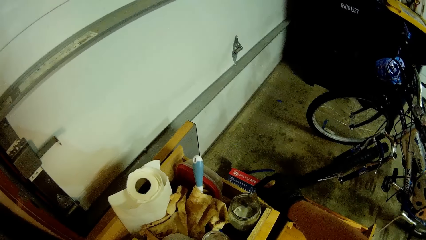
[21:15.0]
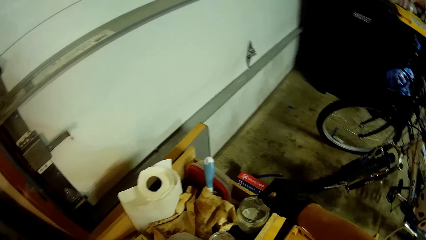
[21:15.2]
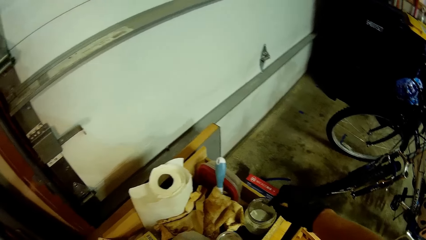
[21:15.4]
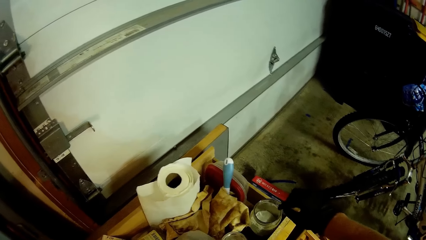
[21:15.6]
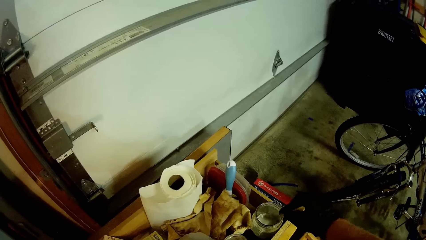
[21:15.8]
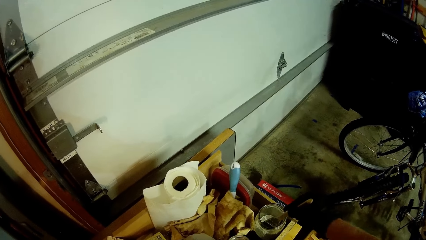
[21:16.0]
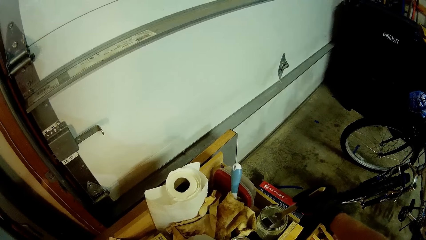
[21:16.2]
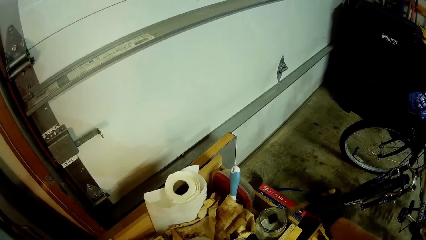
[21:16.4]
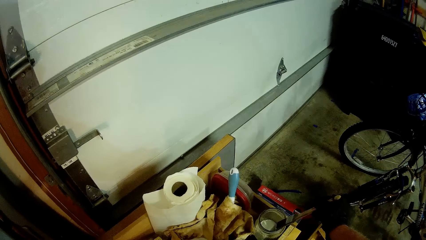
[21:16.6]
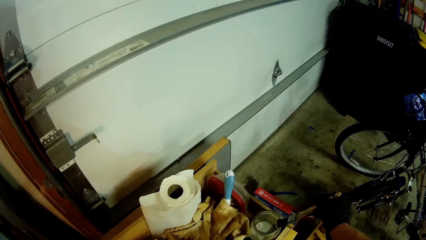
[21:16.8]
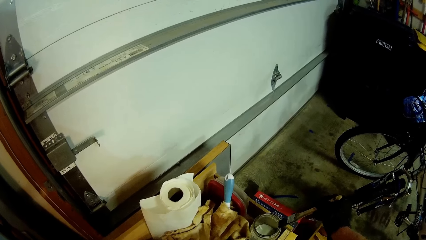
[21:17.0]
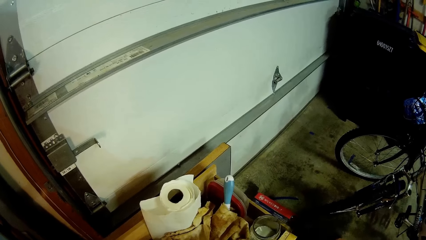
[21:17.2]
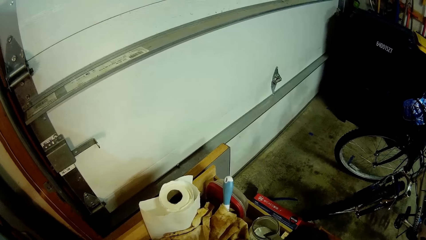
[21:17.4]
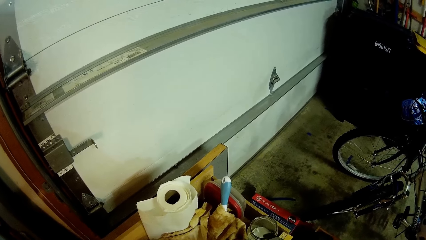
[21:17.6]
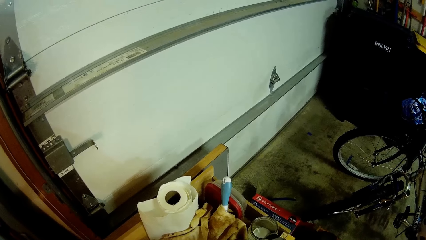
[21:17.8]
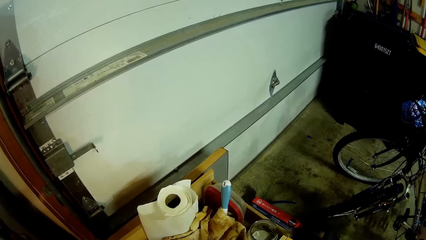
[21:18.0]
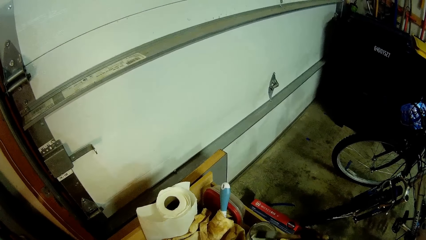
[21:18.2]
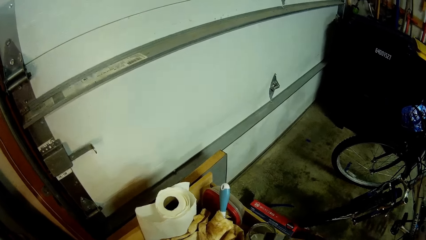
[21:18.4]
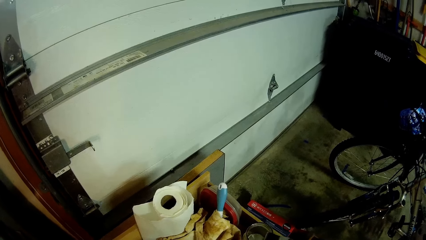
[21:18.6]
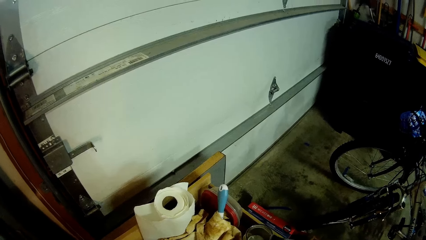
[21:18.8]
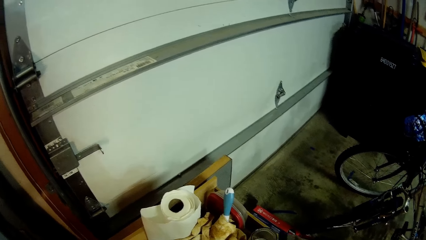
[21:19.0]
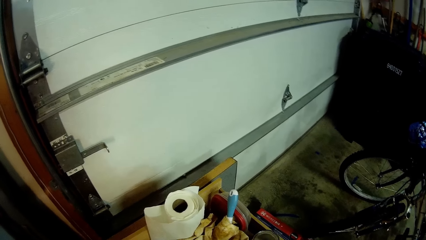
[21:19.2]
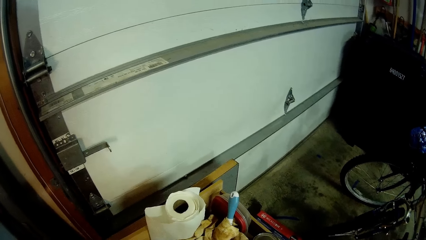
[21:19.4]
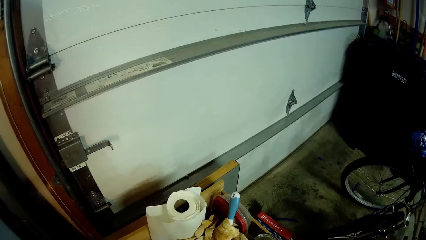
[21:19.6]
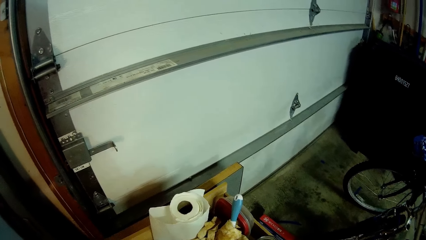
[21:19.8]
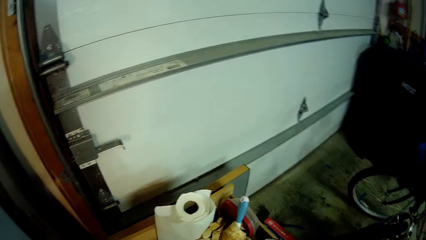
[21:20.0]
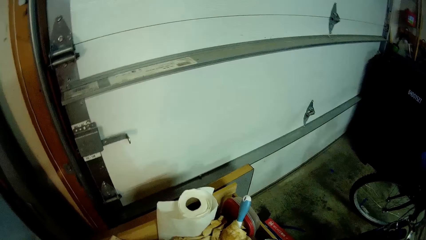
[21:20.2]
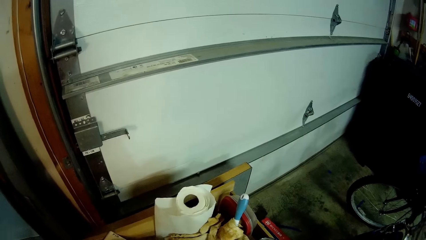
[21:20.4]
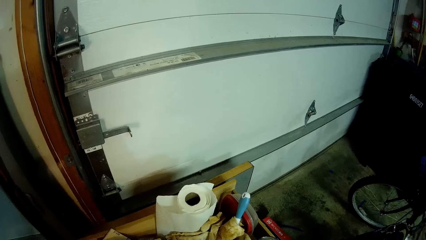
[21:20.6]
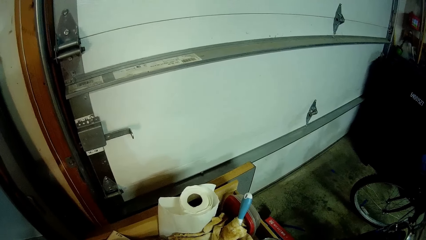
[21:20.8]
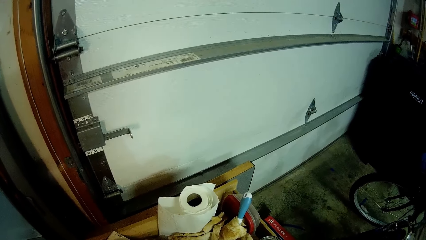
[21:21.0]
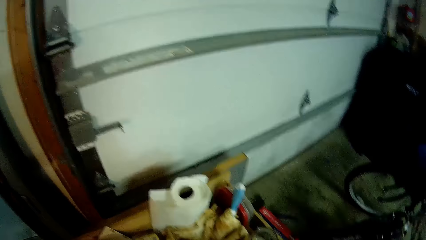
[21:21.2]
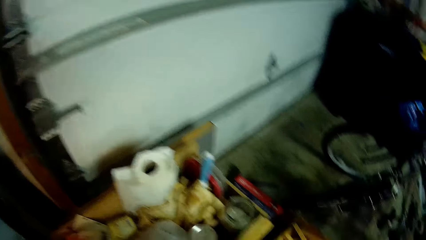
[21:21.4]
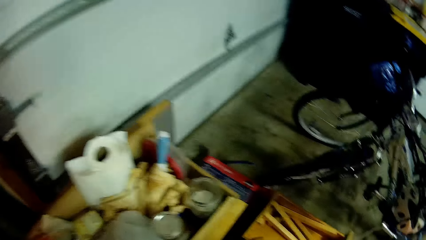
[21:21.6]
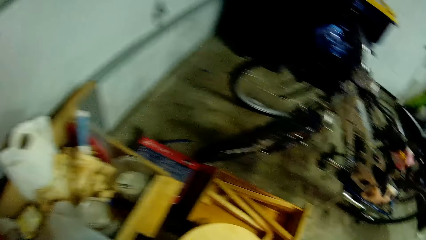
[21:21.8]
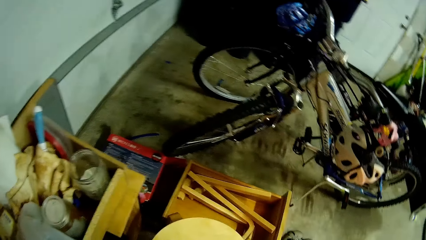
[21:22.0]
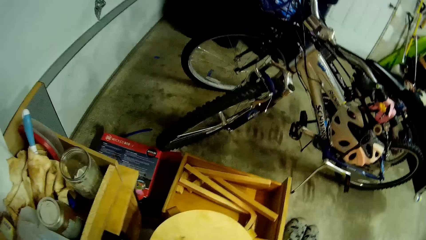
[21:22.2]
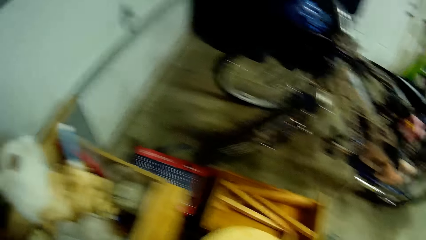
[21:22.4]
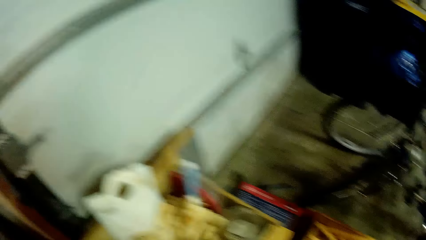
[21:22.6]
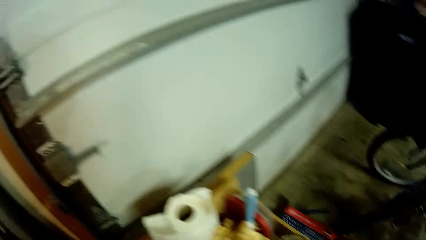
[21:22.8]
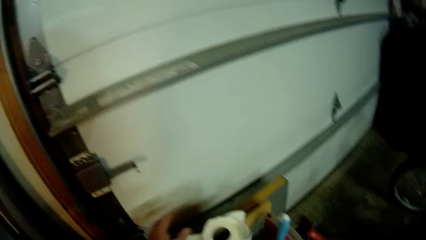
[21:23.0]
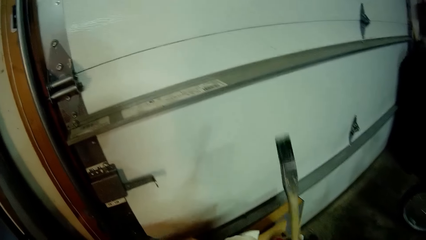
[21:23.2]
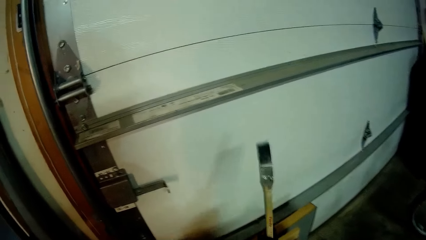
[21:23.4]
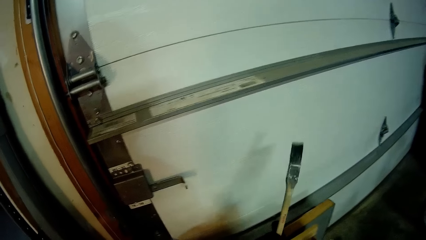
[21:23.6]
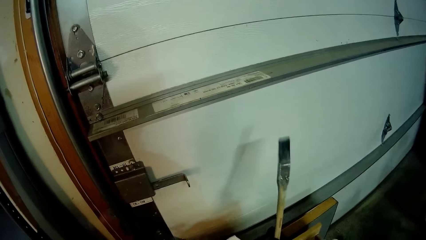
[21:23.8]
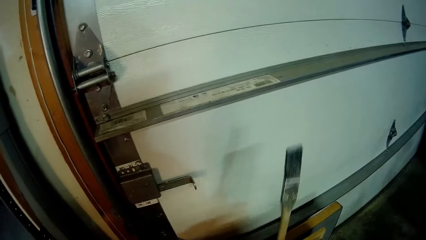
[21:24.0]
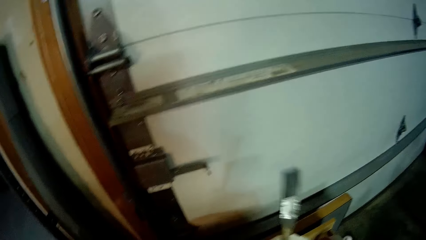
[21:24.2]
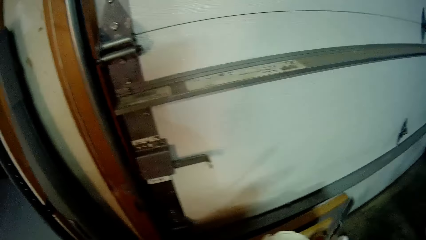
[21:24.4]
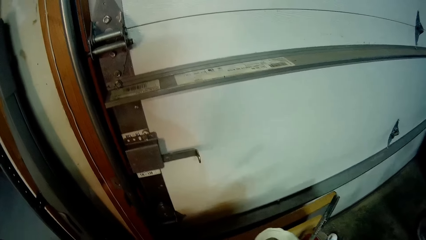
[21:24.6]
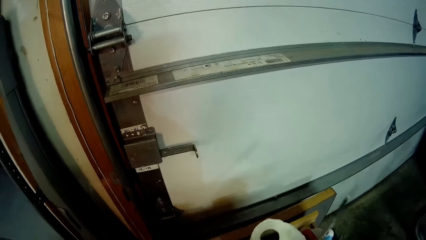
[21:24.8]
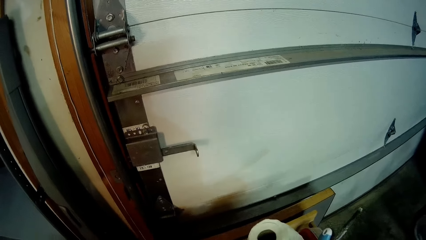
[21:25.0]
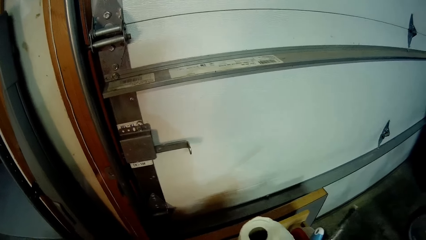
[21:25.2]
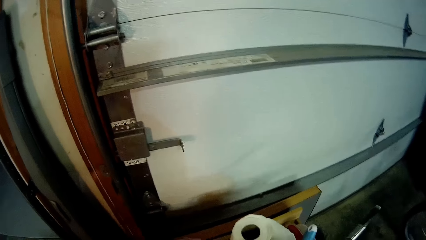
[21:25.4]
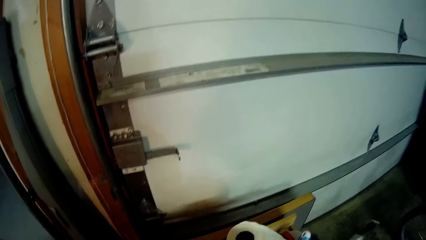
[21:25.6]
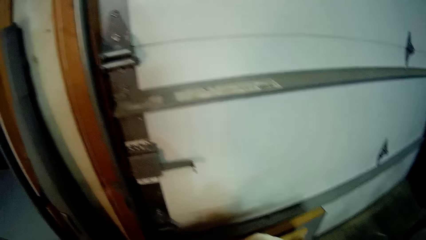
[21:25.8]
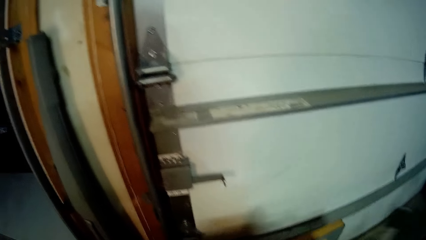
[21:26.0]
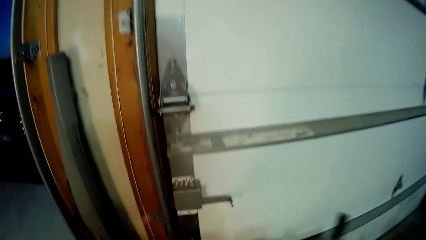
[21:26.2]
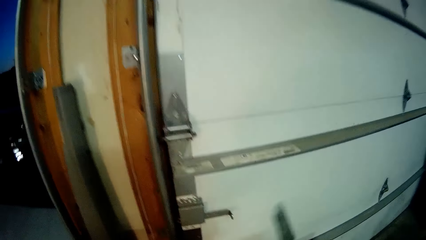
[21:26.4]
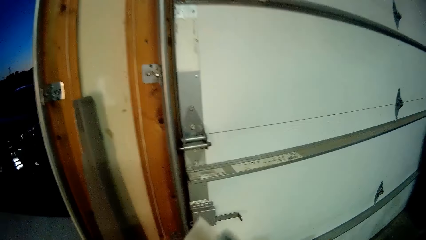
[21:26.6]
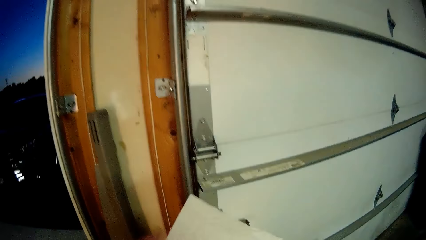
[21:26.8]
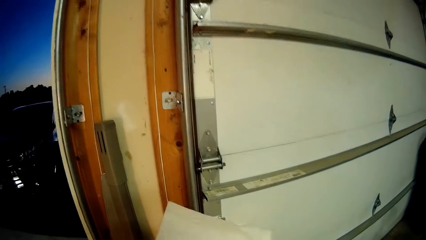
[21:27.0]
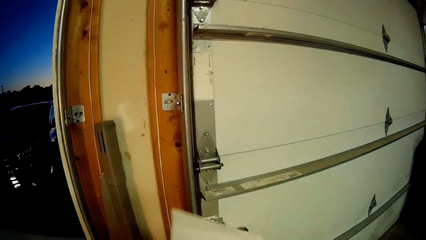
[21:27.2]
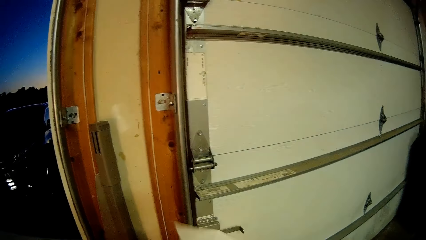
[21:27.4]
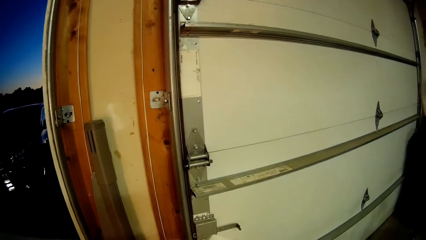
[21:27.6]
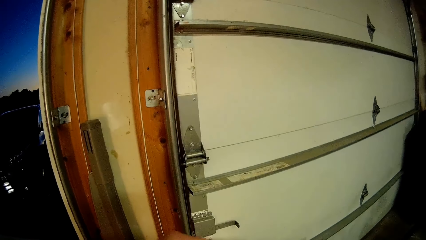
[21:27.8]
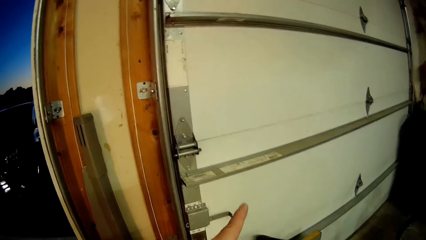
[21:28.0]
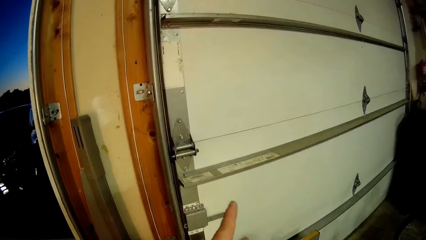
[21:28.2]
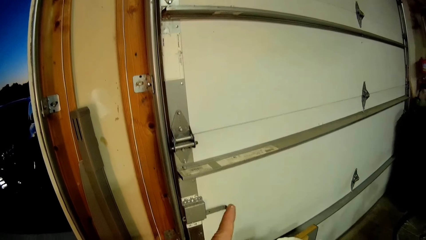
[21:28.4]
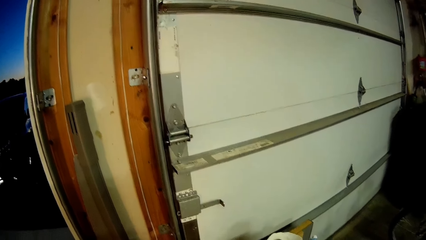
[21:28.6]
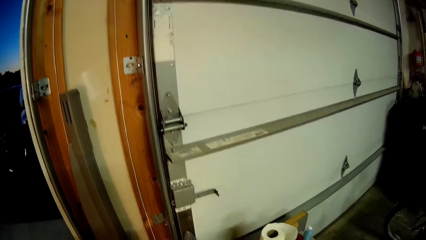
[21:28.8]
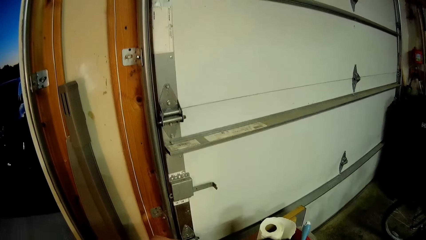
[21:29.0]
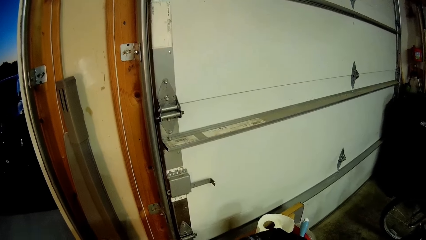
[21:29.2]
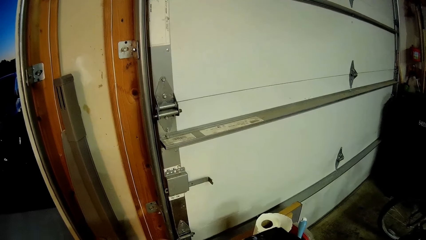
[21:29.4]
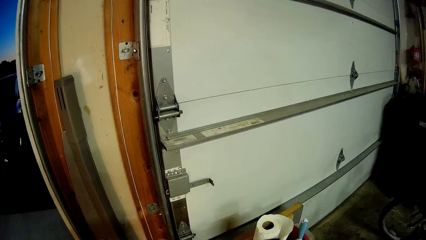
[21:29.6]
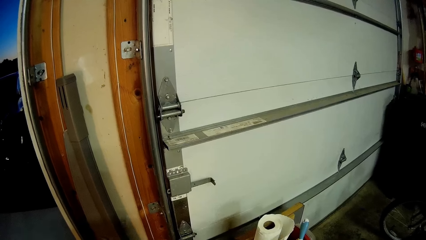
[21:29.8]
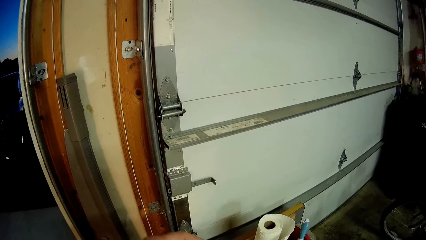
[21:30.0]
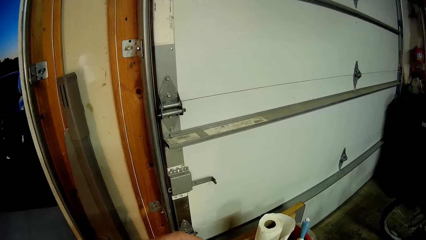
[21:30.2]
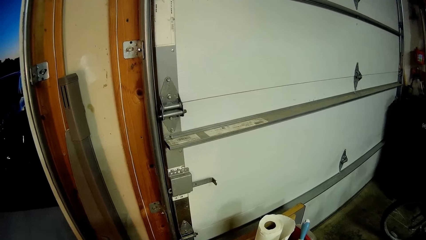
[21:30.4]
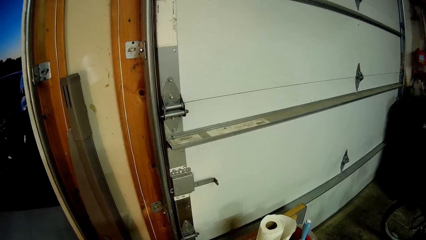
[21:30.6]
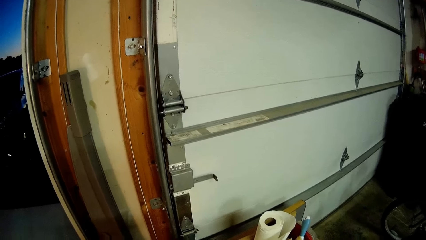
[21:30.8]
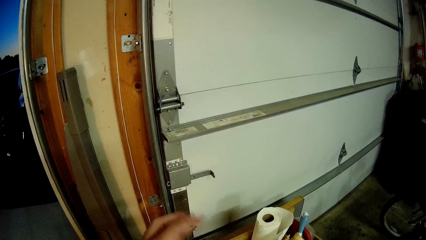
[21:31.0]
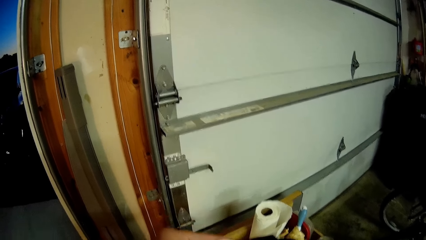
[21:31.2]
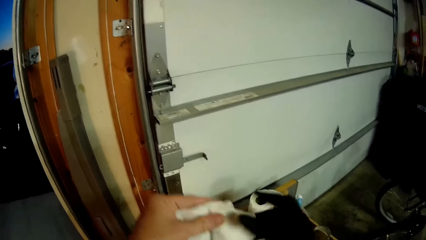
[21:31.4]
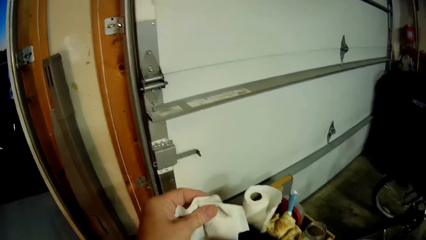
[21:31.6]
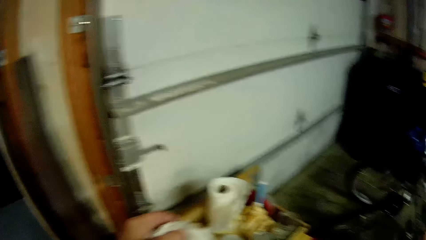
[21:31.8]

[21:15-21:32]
The camera wearer lifts up the brush and wipes the brush on the top of the can. They look around. They pick up the paper towel. They put the paintbrush down. They cut a piece of the paper towel. They wipe the brush with the paper towel. They do something.
